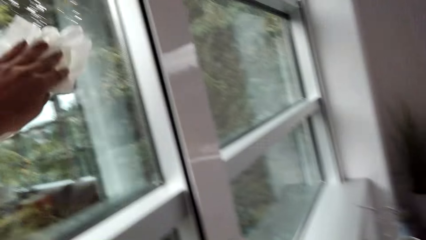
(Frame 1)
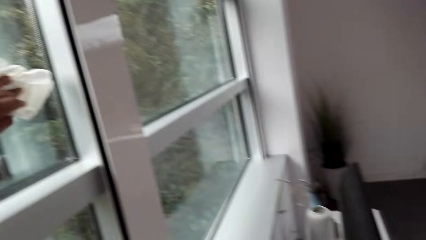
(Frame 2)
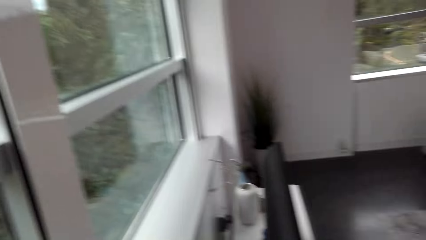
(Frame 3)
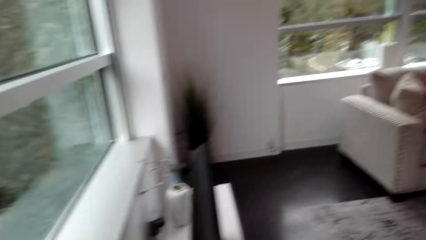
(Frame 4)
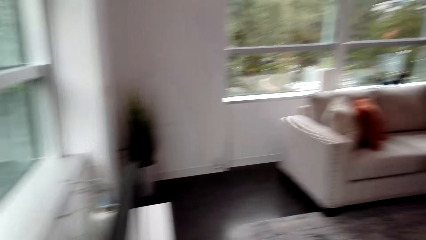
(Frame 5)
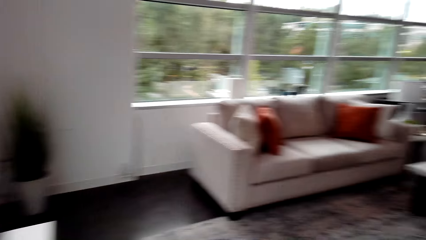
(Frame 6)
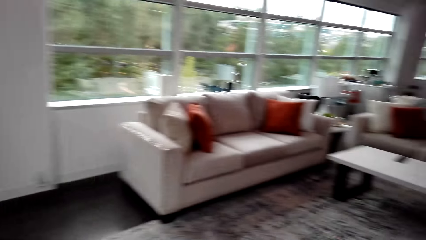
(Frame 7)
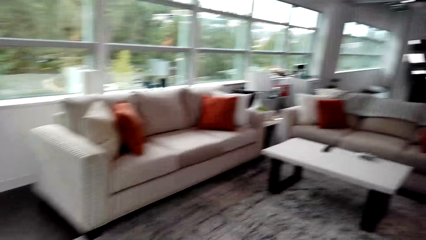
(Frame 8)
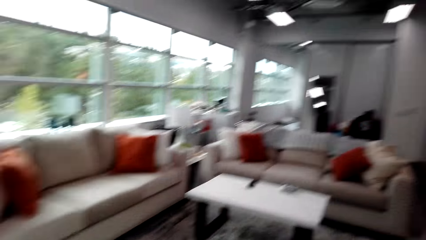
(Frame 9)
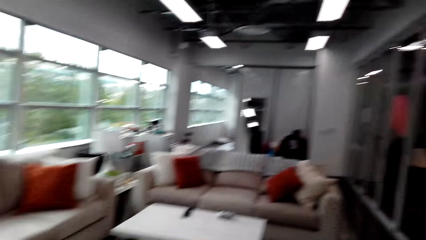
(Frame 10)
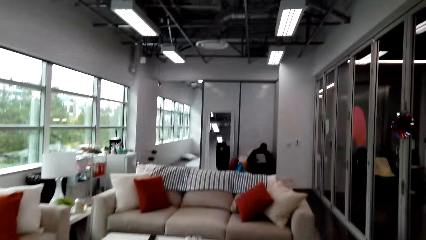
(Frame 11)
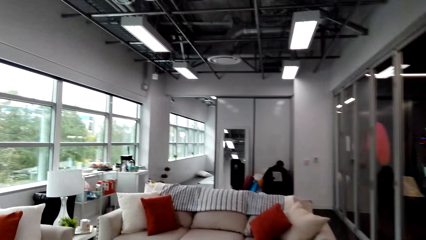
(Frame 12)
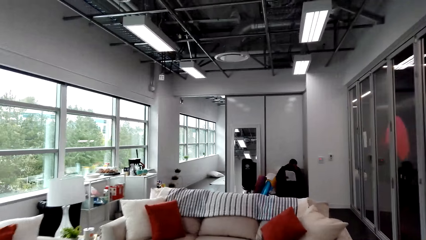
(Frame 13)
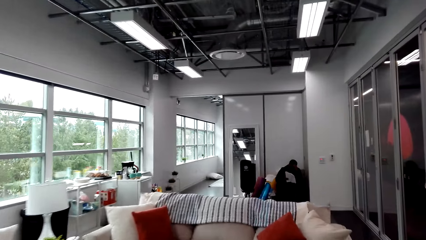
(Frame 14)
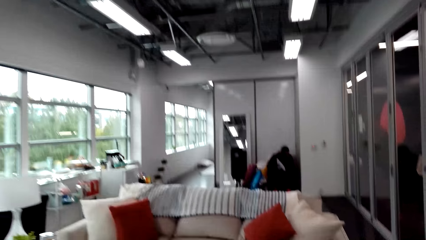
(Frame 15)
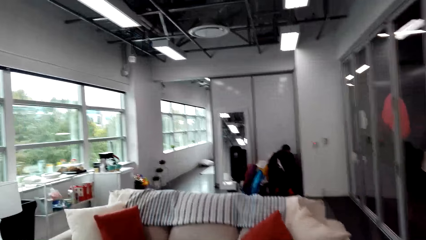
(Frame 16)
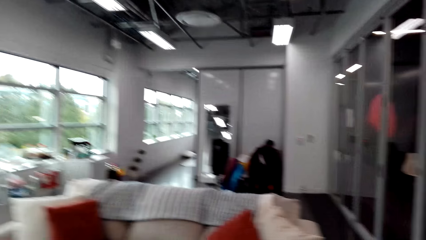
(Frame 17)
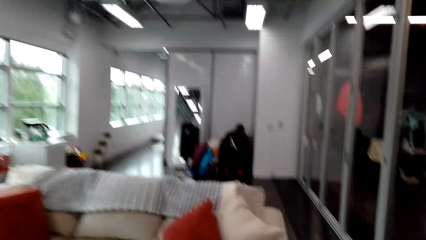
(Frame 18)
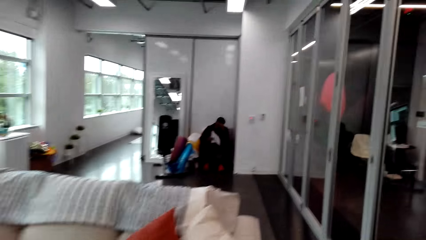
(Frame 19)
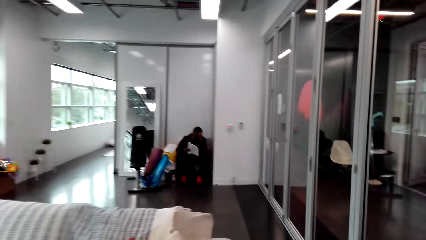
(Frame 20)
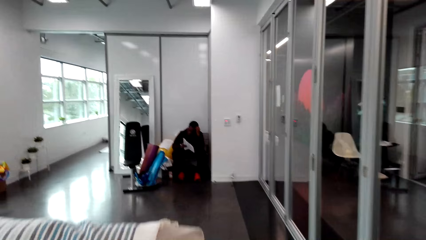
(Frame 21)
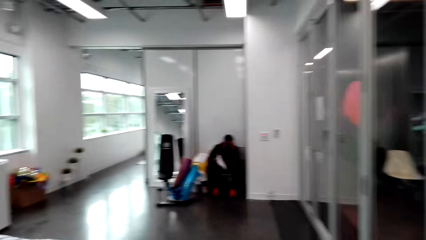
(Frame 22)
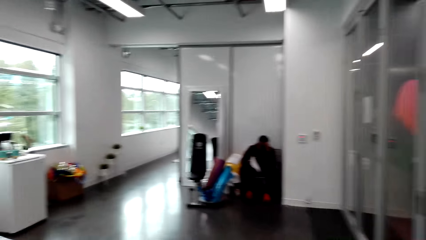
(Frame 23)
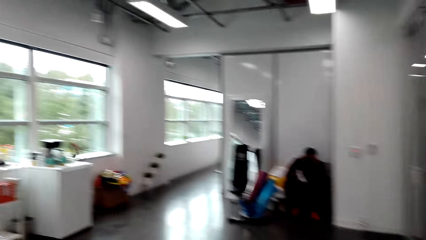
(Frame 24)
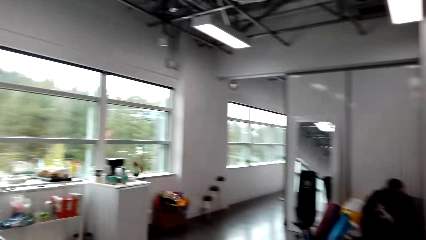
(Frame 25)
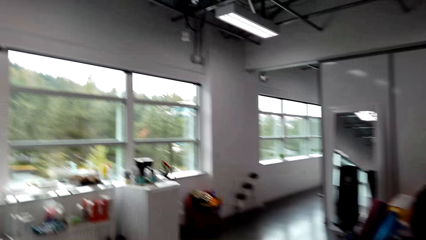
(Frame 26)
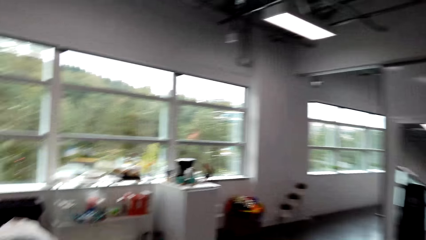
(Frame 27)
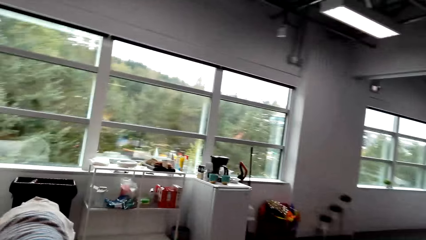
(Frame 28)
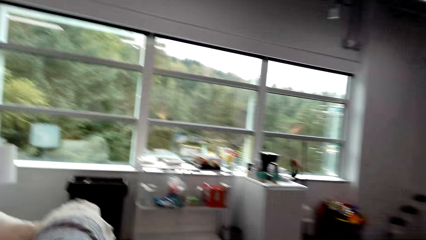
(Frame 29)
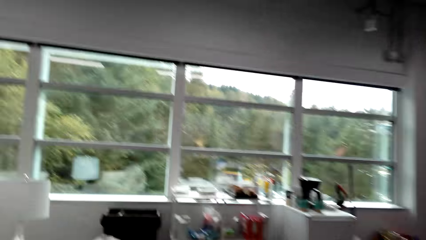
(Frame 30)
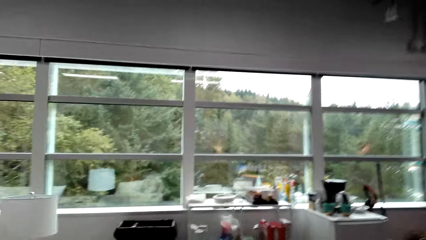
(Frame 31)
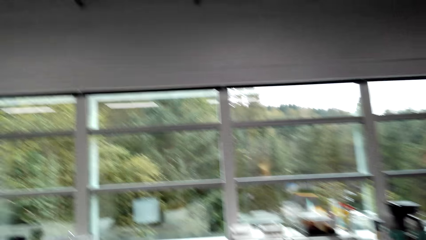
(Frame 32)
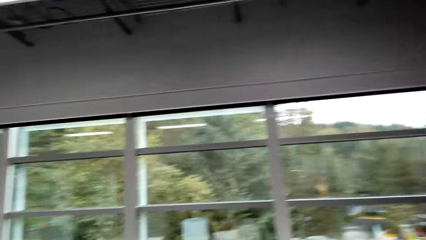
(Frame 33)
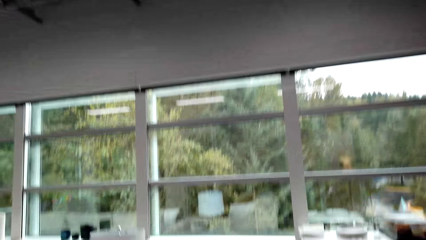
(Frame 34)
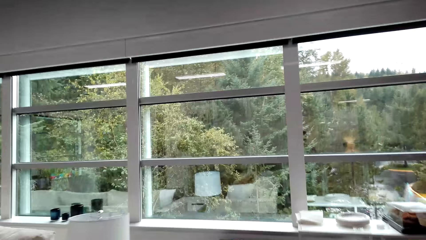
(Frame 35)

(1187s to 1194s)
The camera wearer walks in the house. They look at the sitting area.

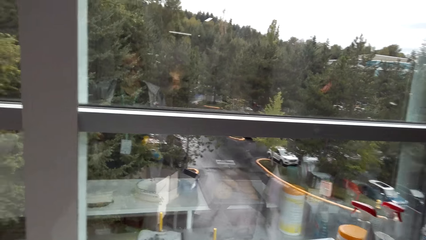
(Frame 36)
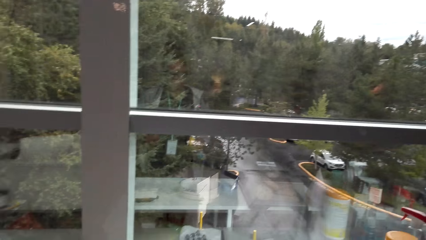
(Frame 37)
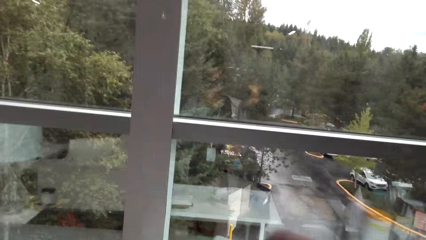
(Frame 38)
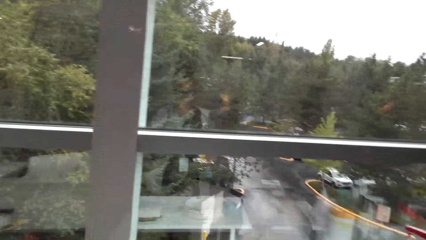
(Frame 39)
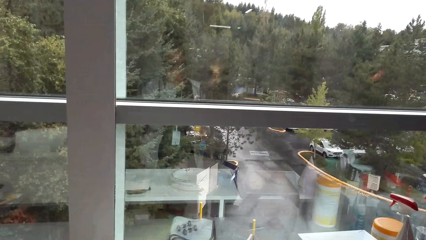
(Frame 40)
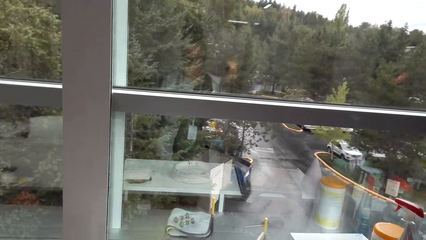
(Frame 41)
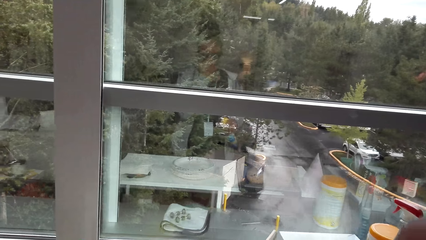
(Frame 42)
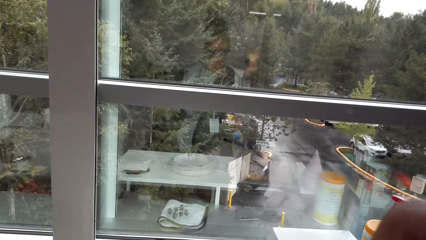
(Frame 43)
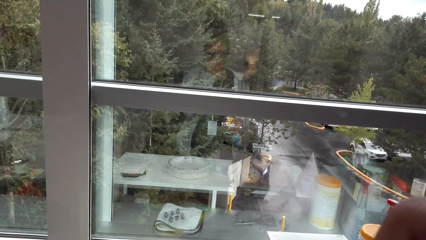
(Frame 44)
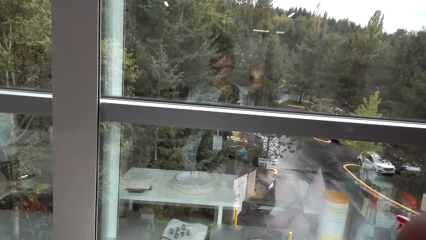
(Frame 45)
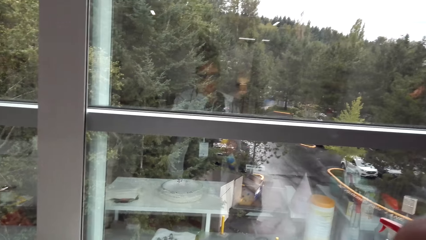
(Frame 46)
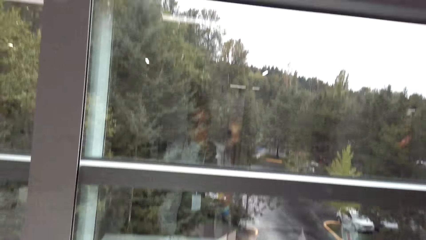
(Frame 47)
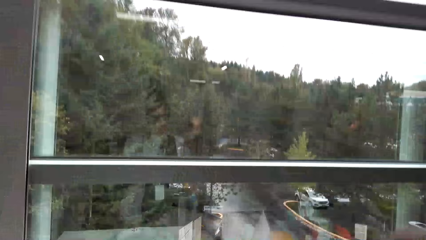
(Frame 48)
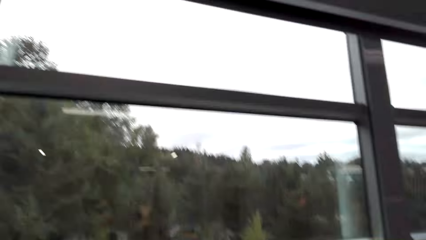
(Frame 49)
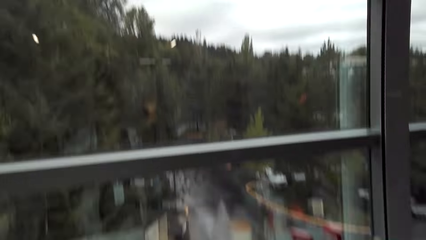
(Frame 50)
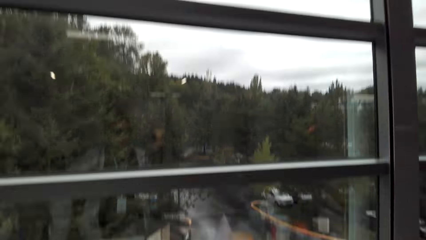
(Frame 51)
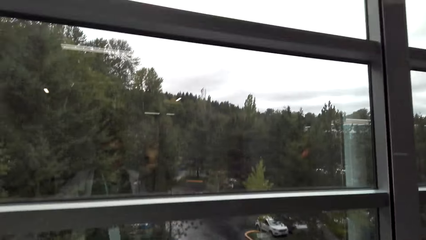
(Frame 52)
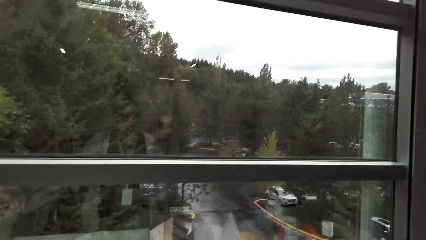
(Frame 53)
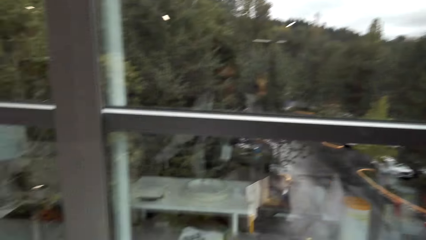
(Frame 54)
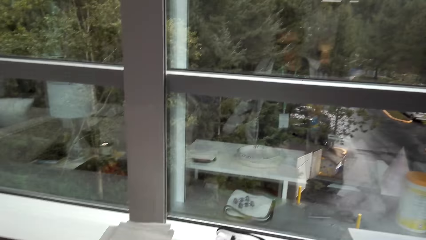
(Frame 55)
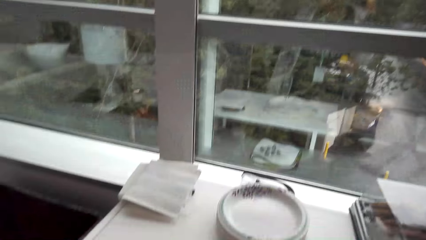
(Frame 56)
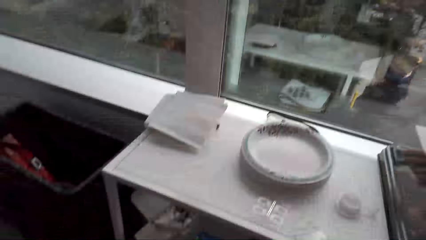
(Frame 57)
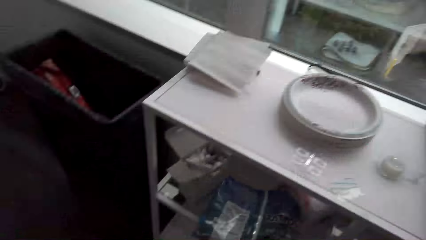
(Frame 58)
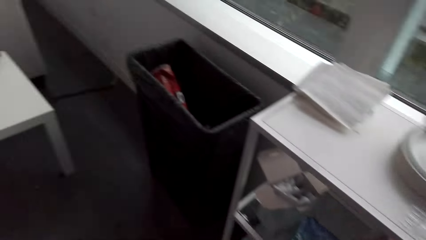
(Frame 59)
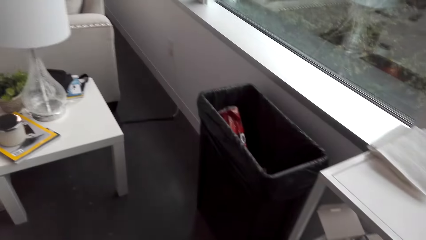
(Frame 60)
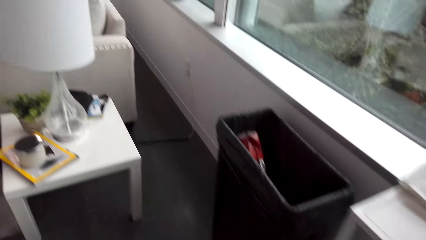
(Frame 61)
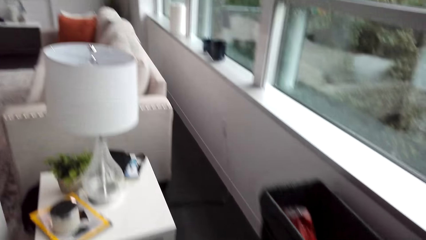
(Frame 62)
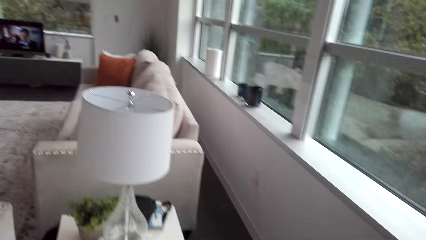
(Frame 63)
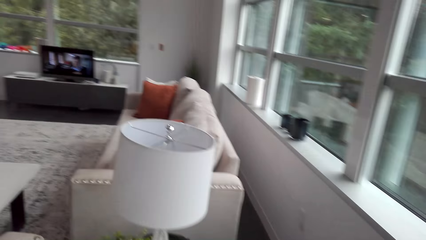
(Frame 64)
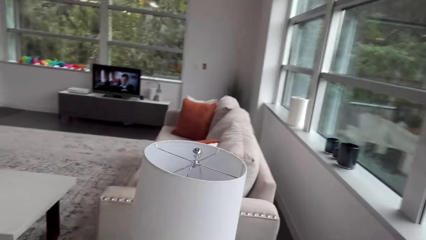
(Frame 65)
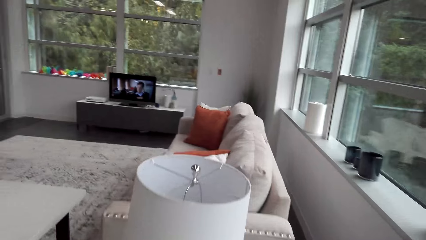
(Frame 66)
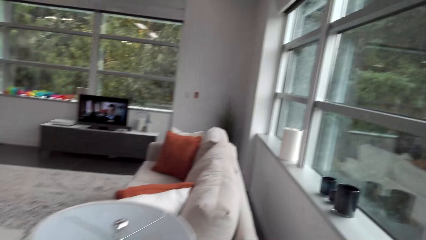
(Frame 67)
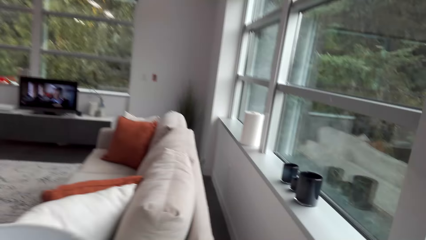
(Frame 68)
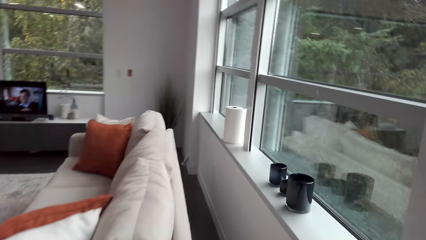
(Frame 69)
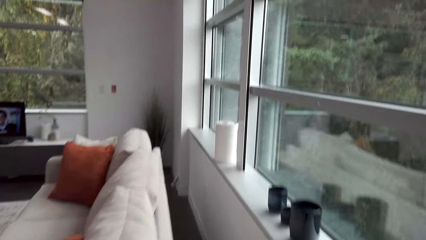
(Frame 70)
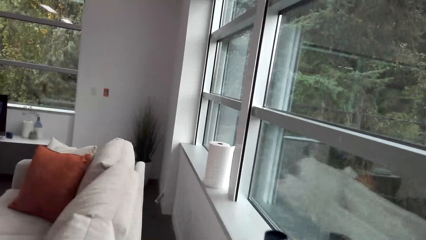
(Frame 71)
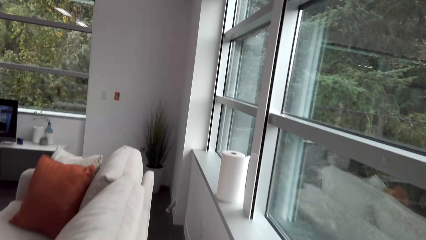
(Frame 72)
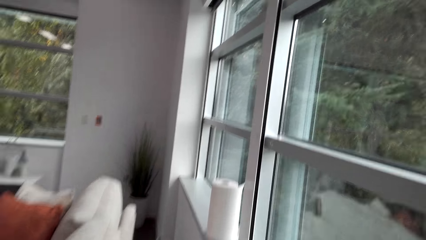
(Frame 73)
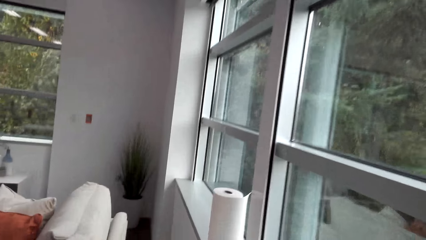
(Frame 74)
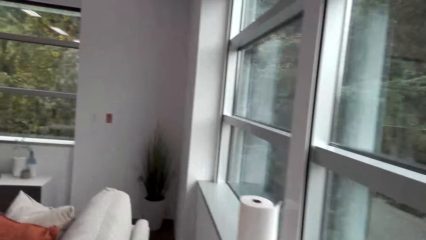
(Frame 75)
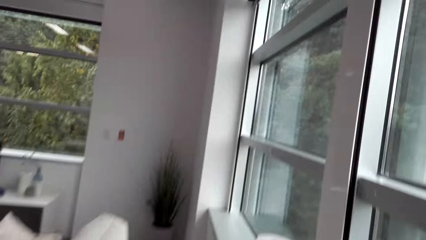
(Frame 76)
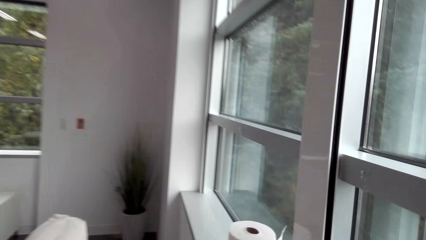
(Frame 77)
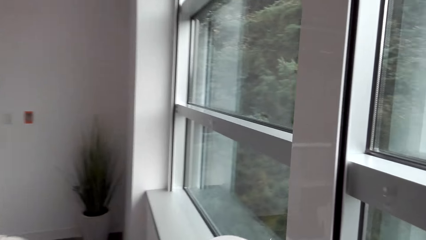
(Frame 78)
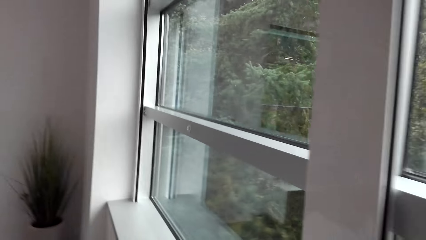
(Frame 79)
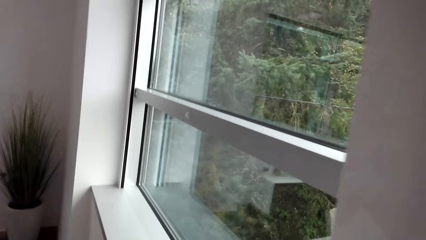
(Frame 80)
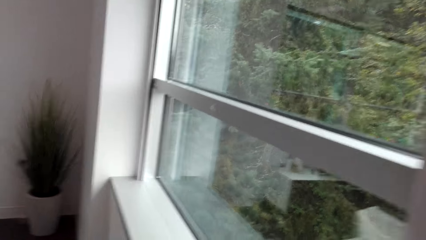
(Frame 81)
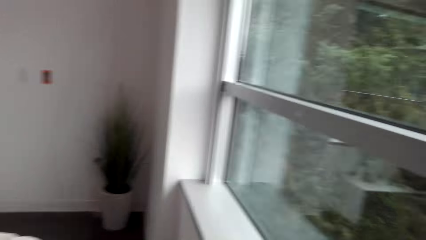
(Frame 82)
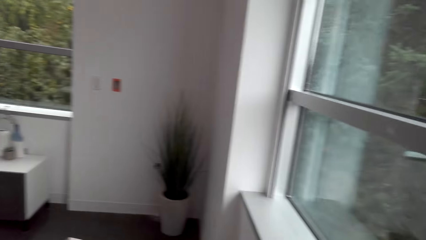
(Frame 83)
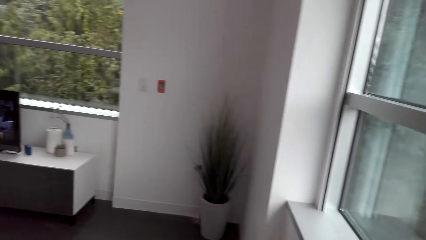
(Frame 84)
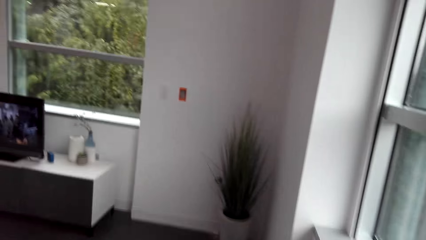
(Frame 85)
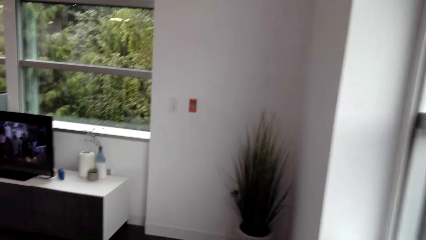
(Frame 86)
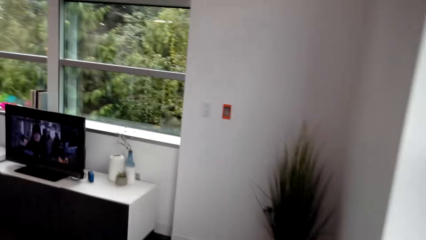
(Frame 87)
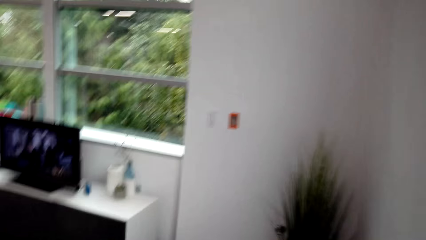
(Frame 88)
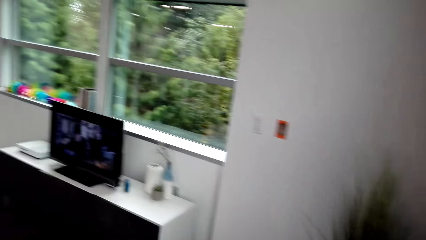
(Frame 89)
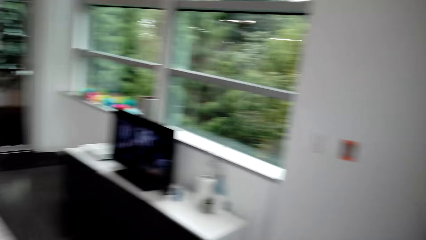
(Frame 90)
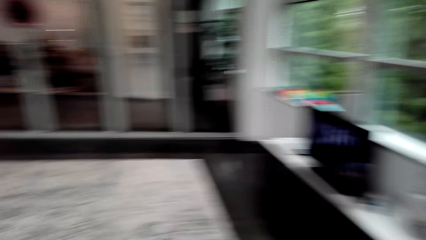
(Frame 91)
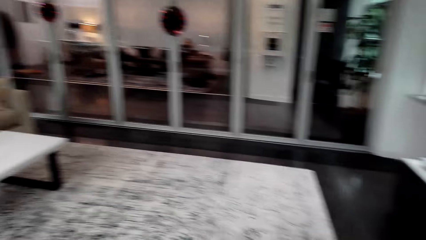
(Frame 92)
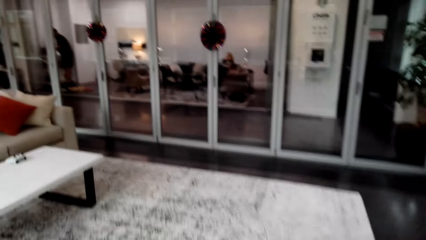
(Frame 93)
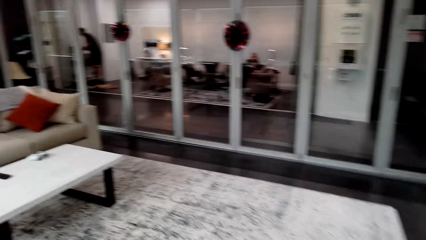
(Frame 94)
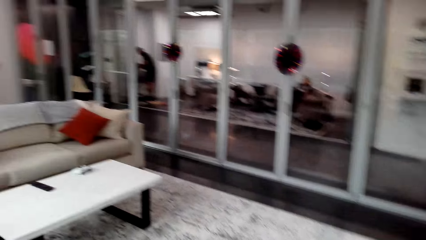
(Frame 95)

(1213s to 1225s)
The camera wearer moves around the house. They walk behind the couches.
